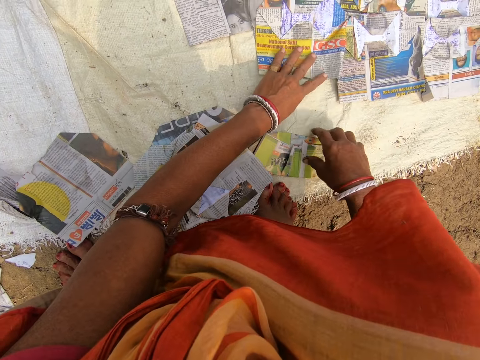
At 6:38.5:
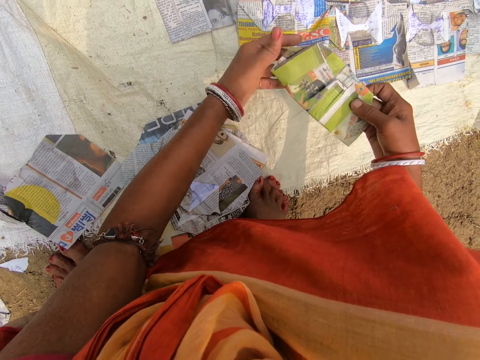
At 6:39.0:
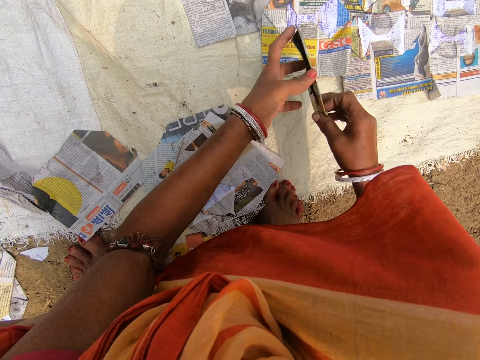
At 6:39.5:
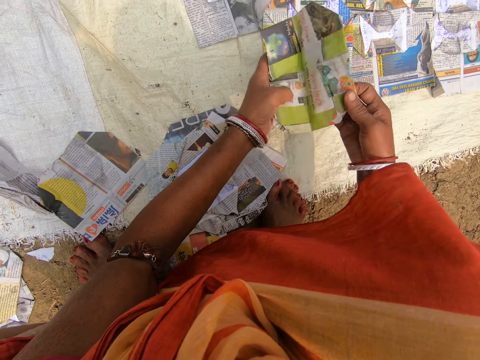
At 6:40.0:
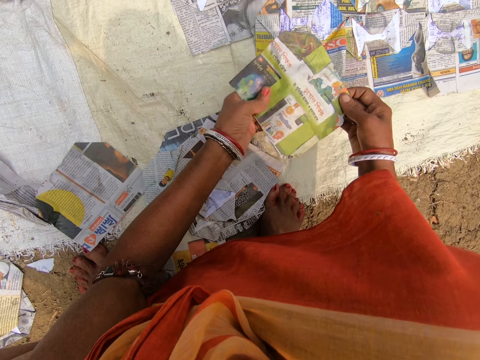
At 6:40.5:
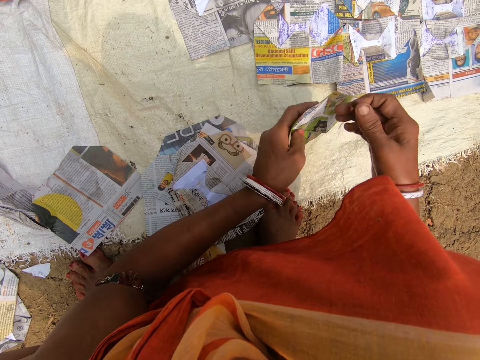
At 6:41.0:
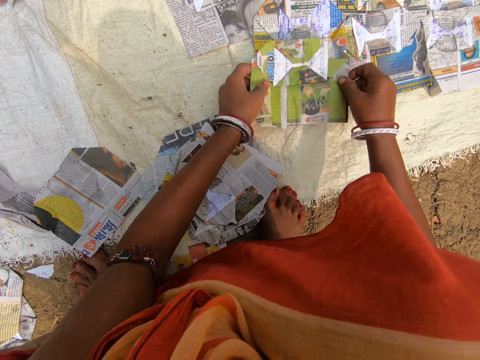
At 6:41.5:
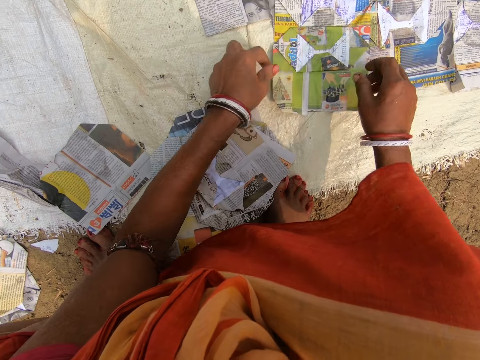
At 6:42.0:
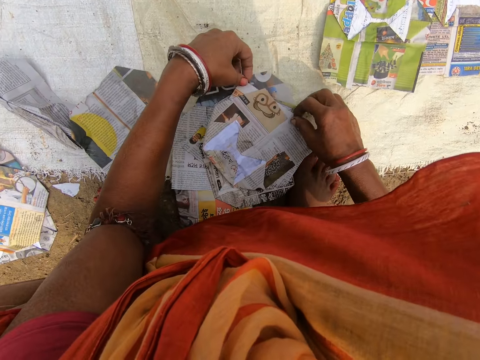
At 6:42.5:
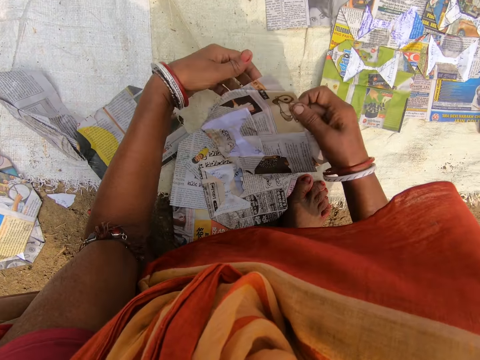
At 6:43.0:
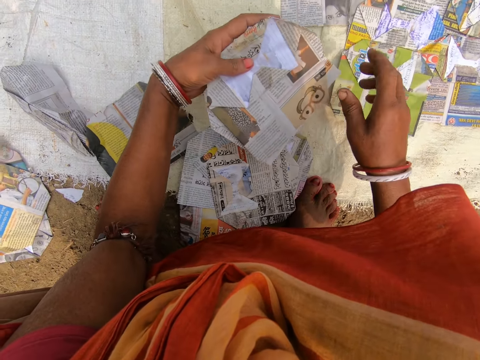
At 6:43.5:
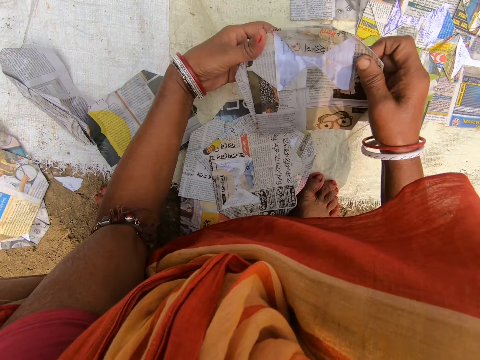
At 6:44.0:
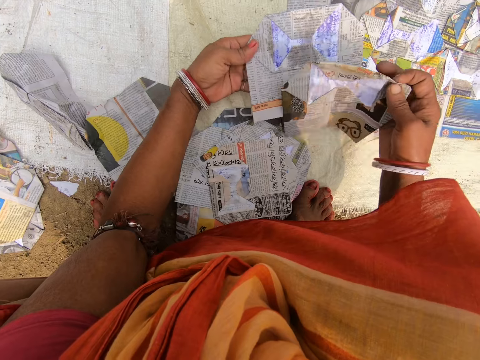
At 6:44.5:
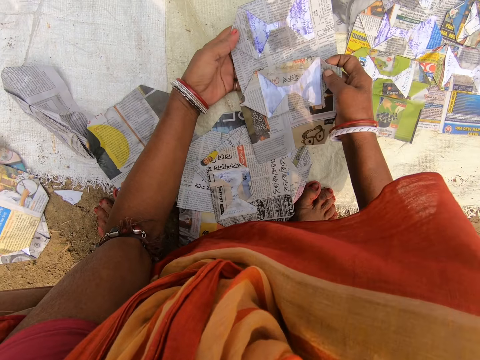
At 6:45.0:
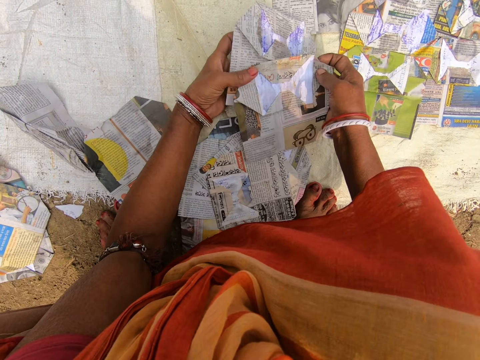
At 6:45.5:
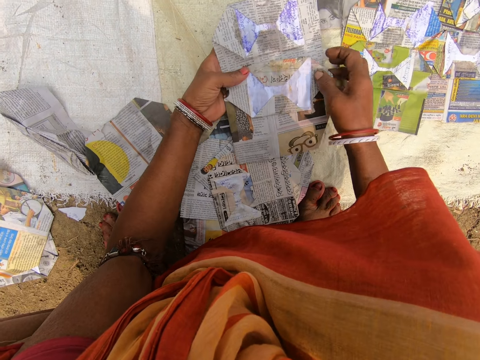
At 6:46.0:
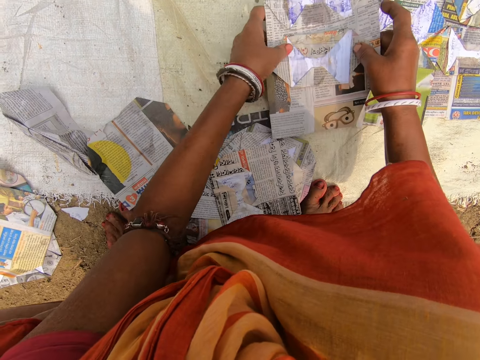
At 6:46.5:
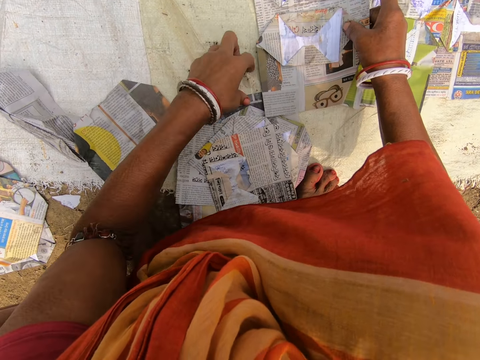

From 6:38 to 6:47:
The camera wearer picks up the newspapers. They look at the magazine, unfold the newspapers and arrange the newspapers. They place the magazine on the sack and pick up a magazine. They look at the magazine, place the magazine on the sack and look at the magazine. They arrange the newspapers.

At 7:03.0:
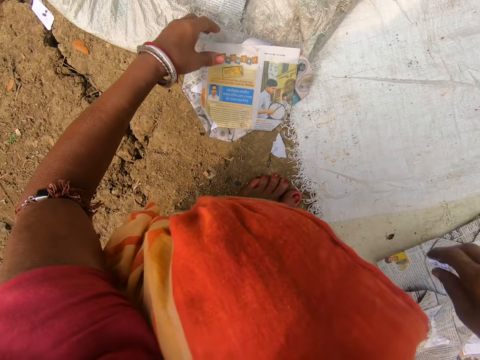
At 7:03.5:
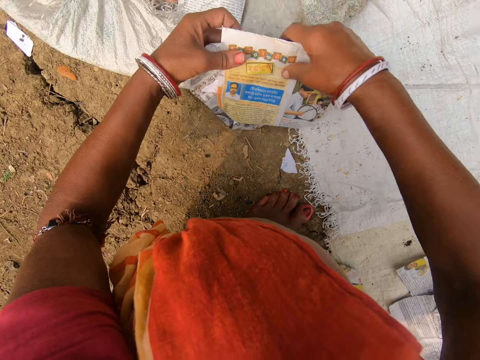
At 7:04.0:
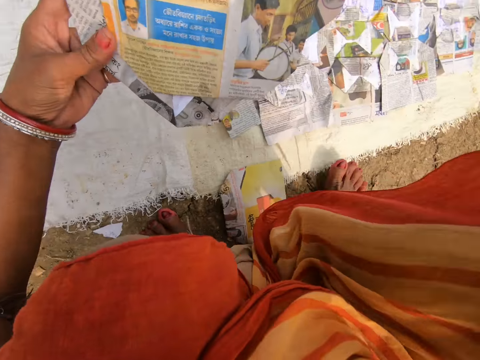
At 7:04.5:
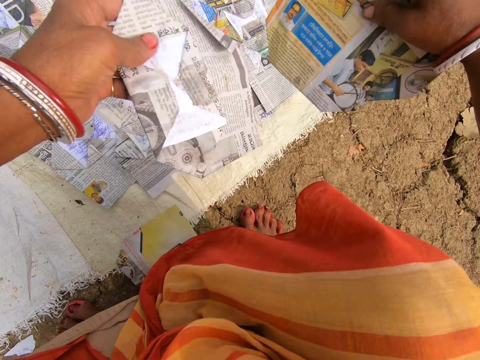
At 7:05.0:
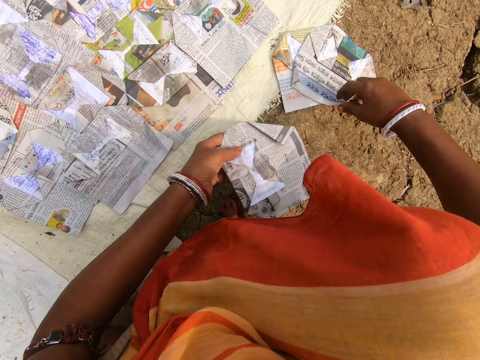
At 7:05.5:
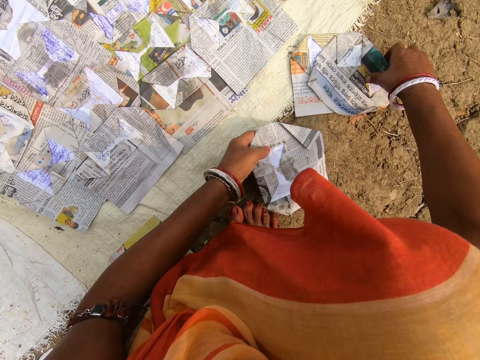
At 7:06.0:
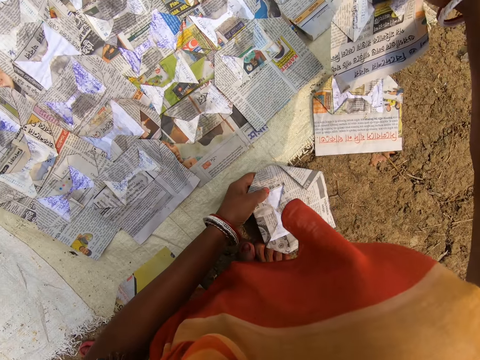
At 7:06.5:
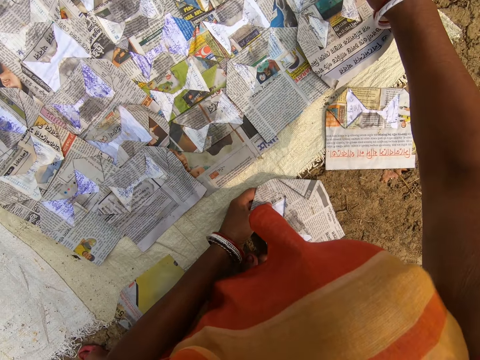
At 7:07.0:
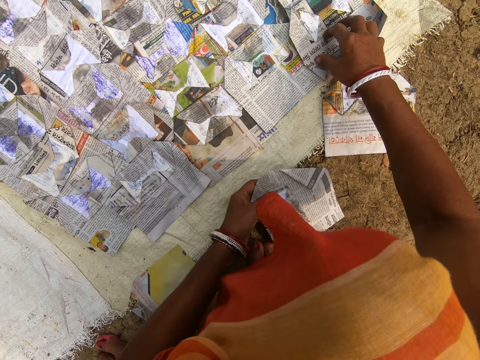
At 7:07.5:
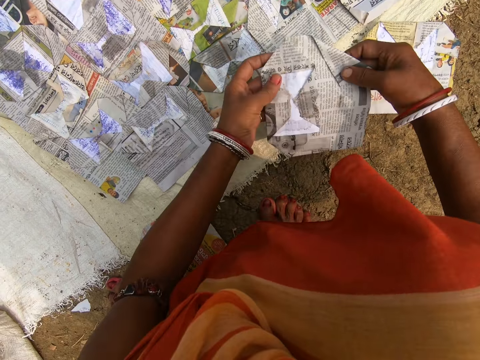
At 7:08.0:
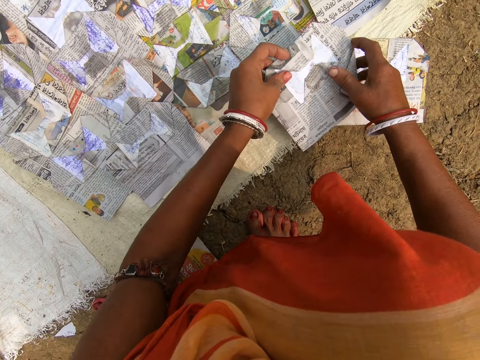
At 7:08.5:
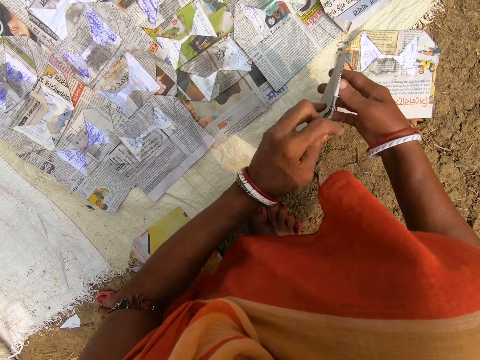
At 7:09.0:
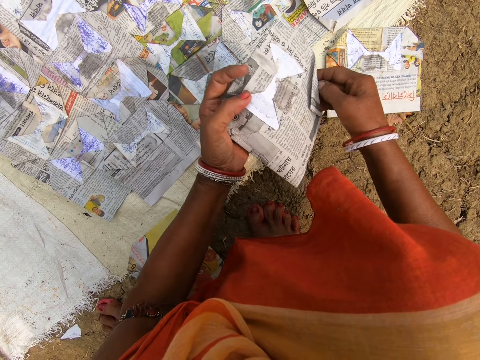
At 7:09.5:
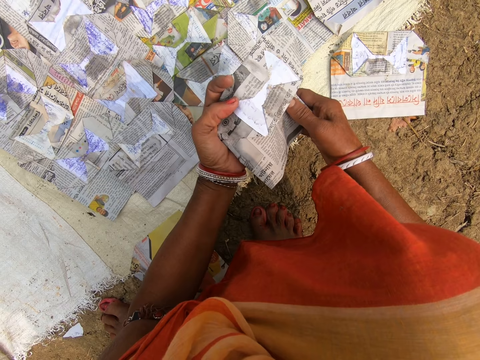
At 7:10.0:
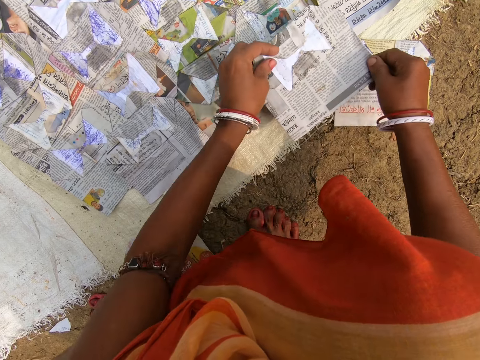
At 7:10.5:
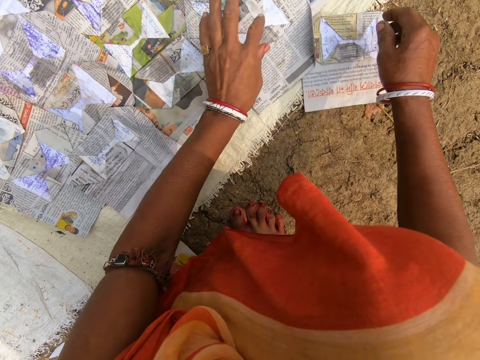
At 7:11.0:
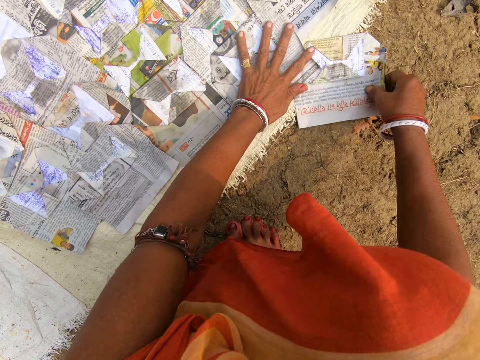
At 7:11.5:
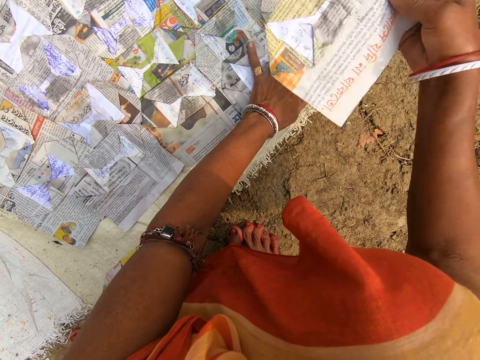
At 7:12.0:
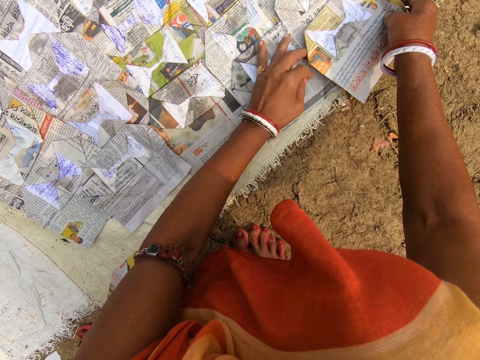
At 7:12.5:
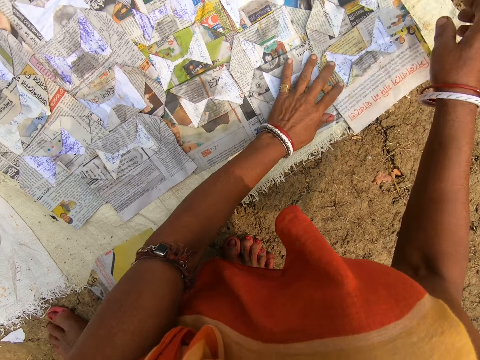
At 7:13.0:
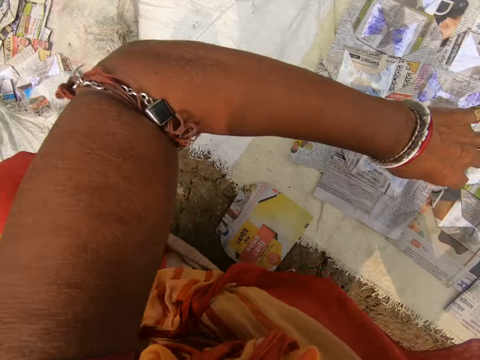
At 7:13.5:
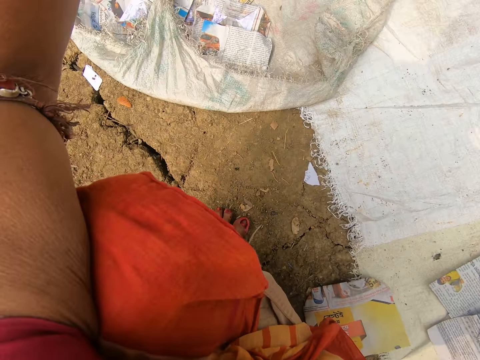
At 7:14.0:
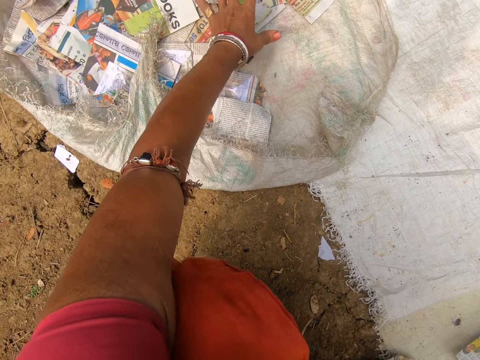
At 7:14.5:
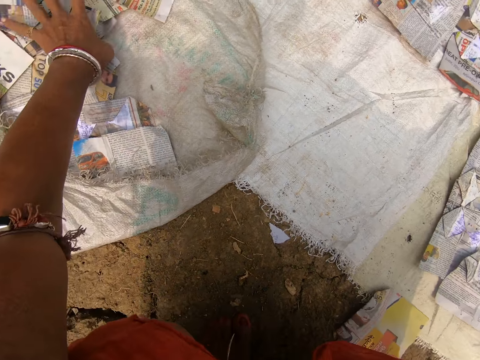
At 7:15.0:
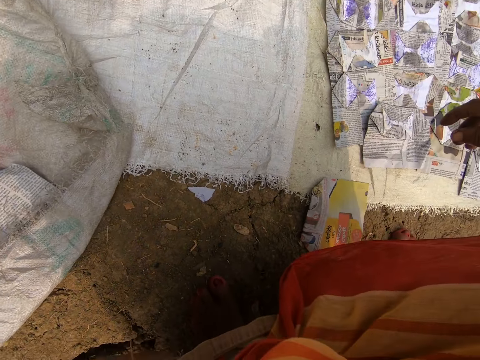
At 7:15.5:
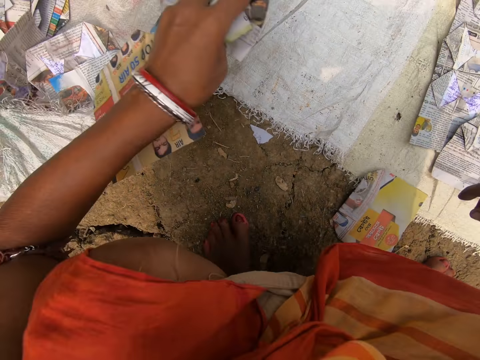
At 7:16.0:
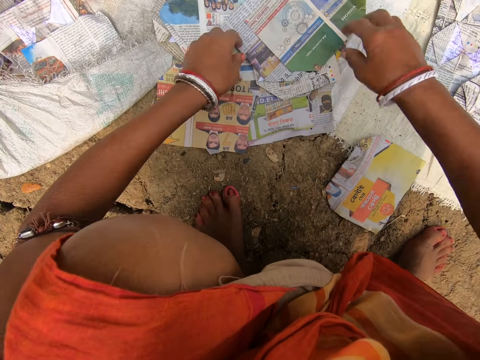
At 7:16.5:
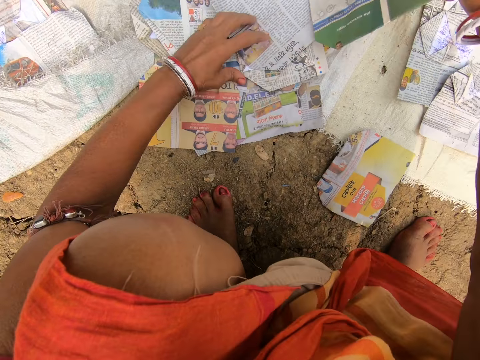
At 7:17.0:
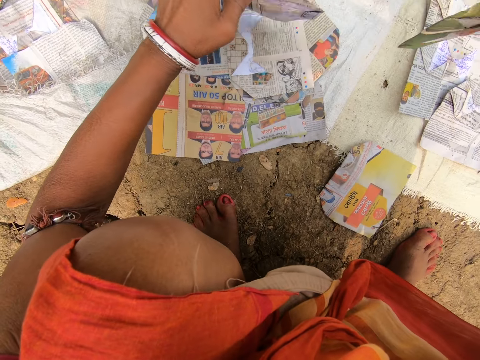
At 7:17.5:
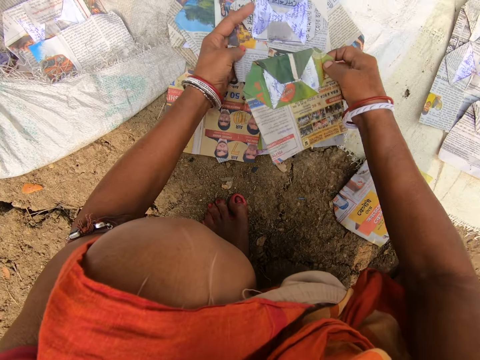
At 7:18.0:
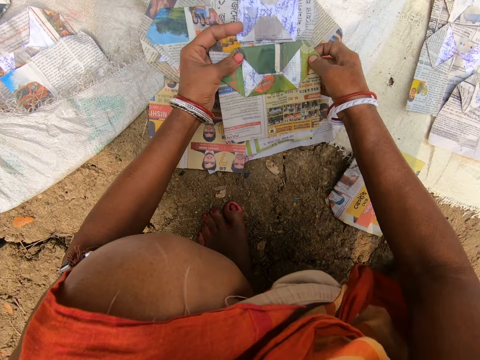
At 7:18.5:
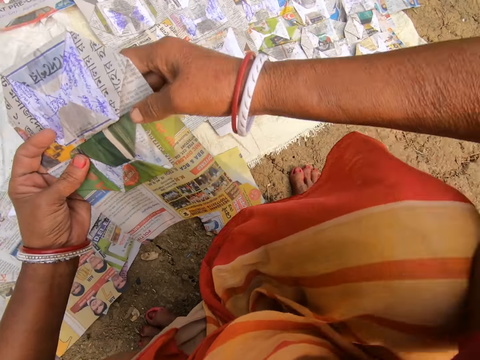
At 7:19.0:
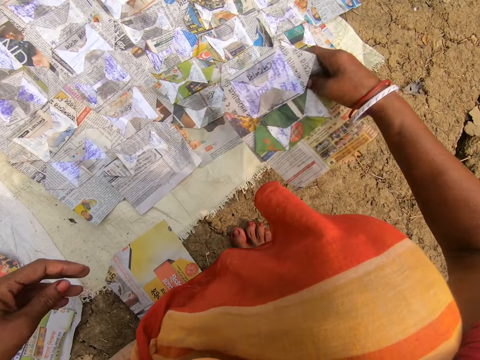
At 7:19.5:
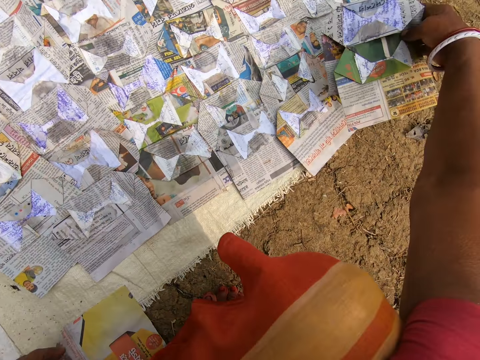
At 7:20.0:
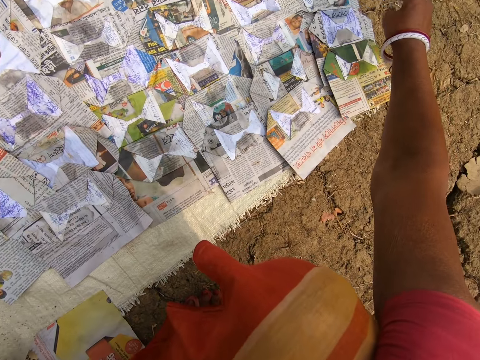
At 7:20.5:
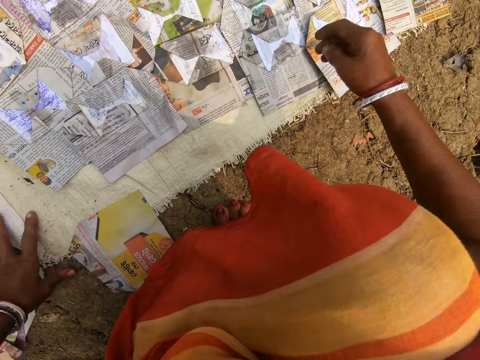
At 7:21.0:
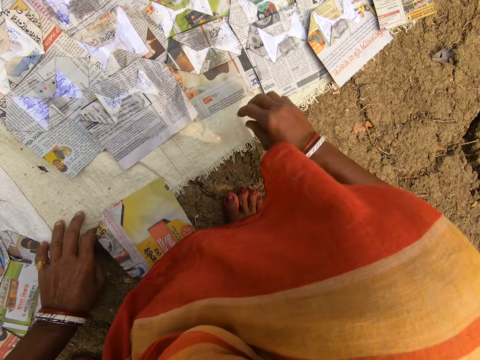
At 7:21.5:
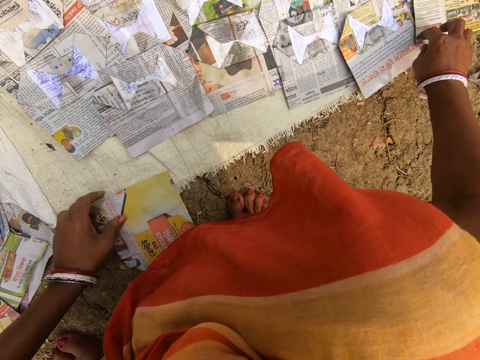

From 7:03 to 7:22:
The camera wearer picks up the newspapers. They look at the magazine, drop the magazine and arrange the newspapers. They pick up a magazine, place the magazine on the sack and look at the magazine. They pick up a magazine, look at the magazine, place the magazine on the sack and look at the magazine. They place the magazine on the sack, pick up a magazine, look at the magazine and place the magazine on the sack. They look around. They pick up the newspapers, pull a magazine and look around. They put down the newspapers. They arrange the magazine, pull a magazine, pick up the newspapers and look at the magazine. They arrange the newspapers, look around, place the magazine on the sack and look around.
